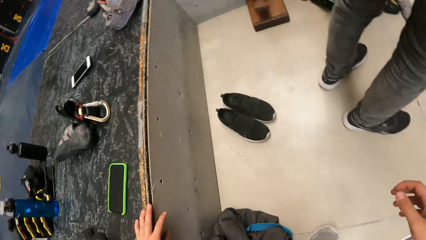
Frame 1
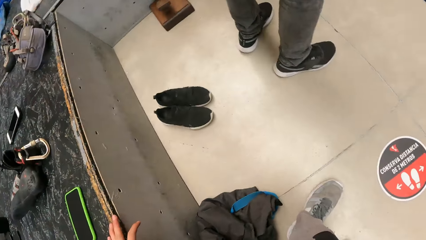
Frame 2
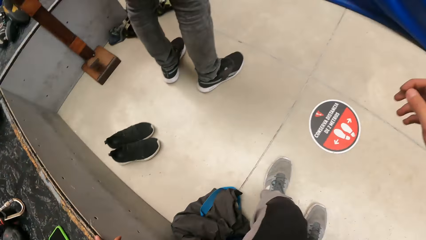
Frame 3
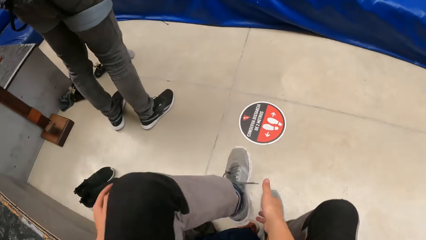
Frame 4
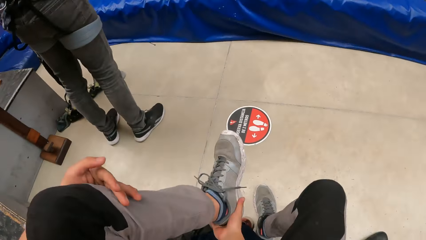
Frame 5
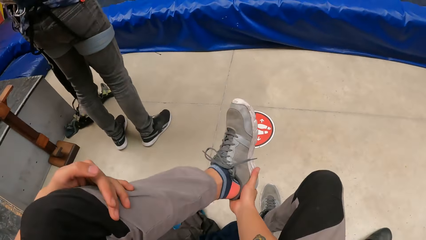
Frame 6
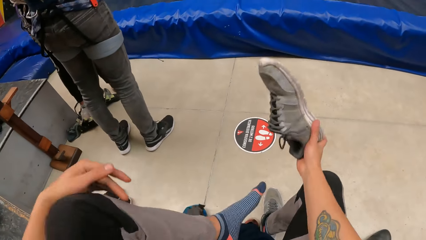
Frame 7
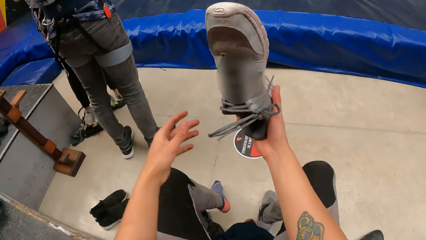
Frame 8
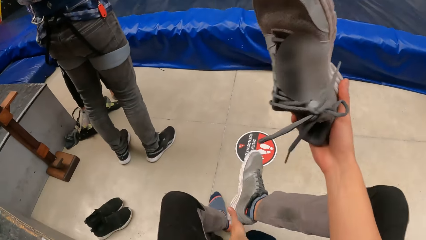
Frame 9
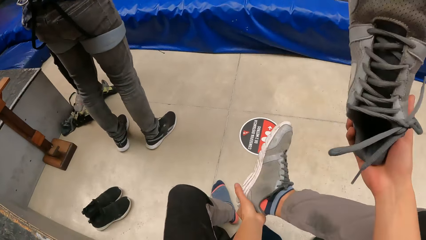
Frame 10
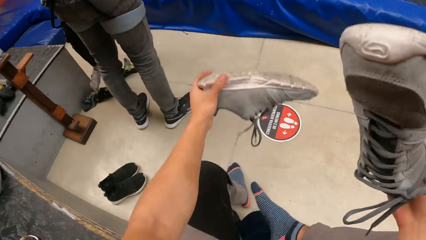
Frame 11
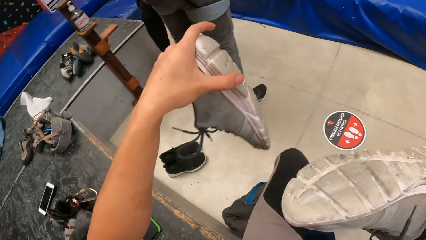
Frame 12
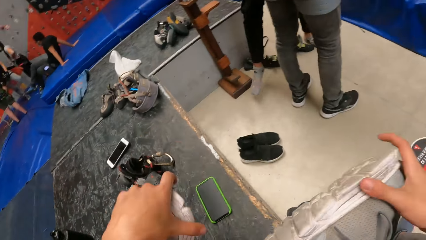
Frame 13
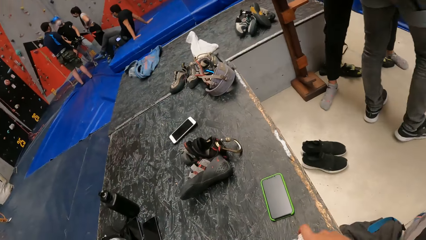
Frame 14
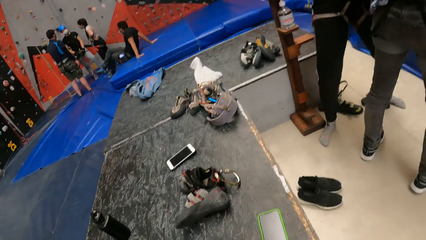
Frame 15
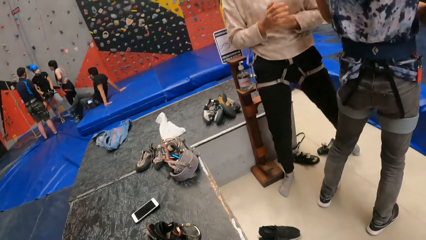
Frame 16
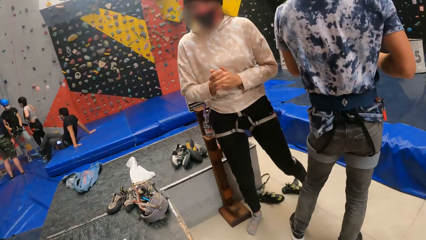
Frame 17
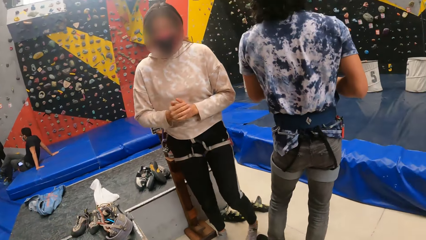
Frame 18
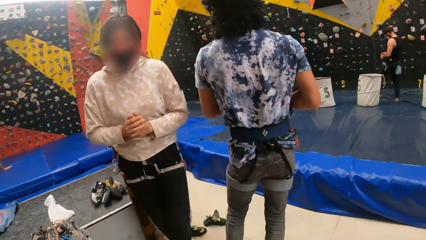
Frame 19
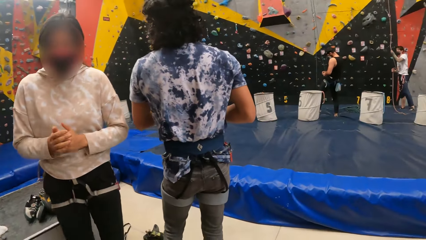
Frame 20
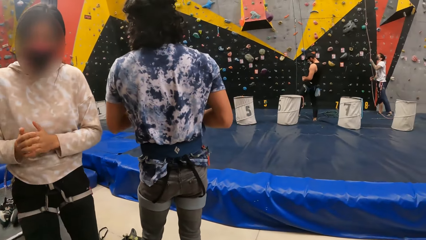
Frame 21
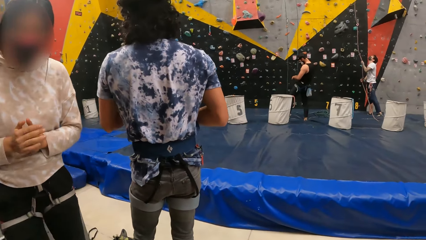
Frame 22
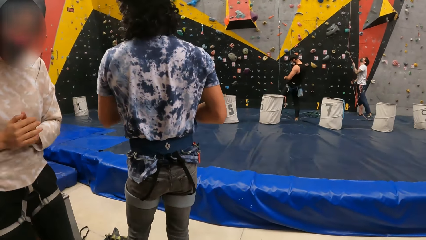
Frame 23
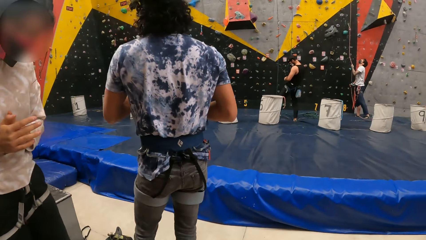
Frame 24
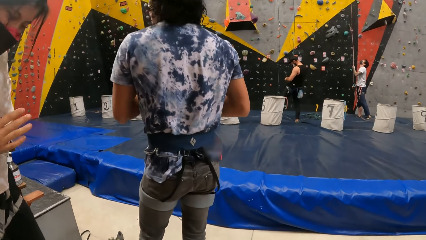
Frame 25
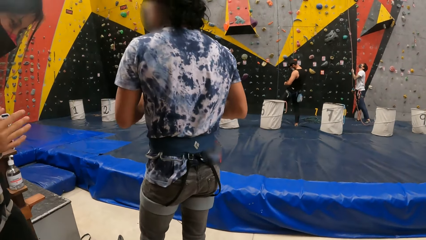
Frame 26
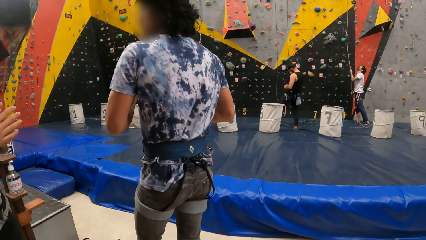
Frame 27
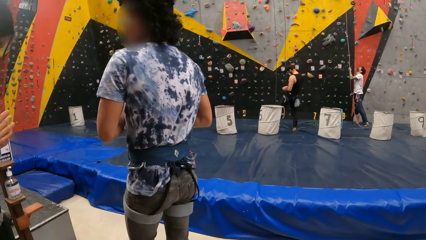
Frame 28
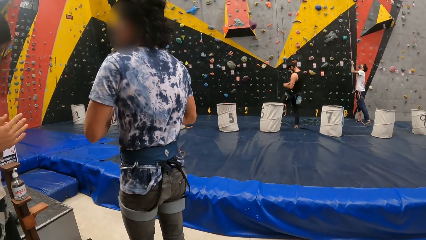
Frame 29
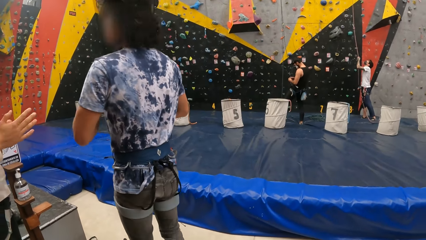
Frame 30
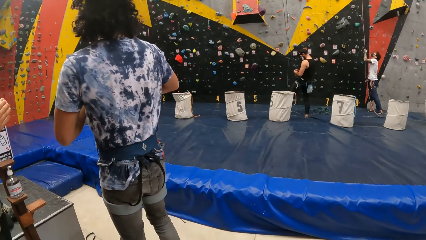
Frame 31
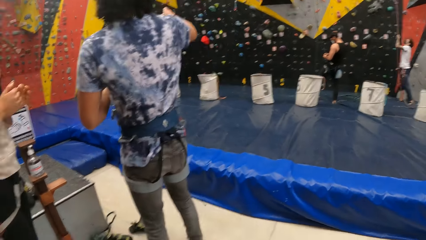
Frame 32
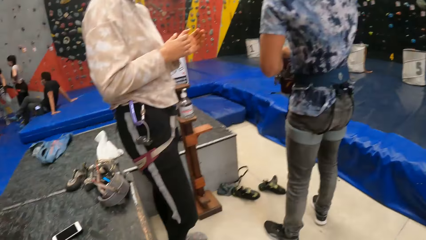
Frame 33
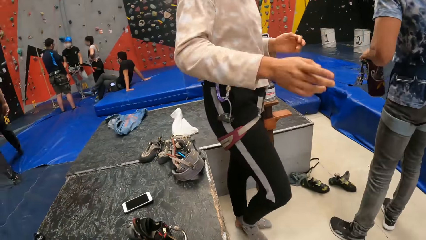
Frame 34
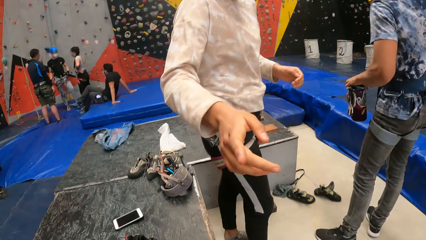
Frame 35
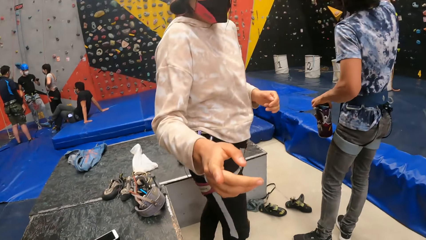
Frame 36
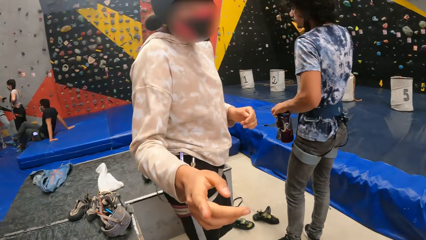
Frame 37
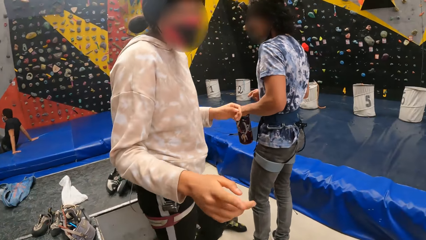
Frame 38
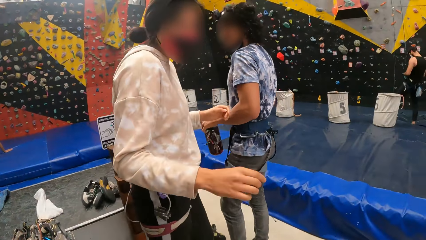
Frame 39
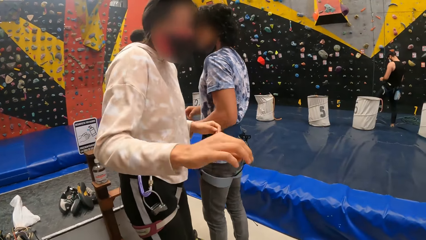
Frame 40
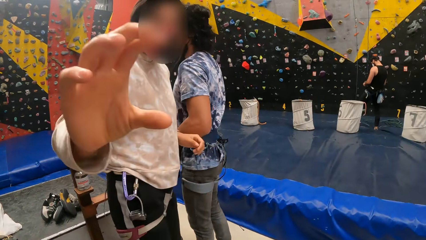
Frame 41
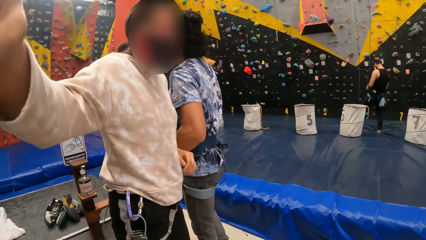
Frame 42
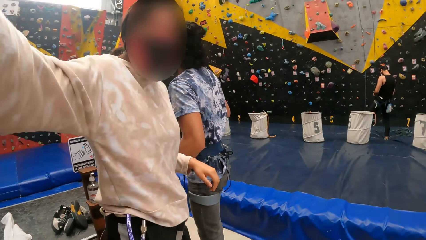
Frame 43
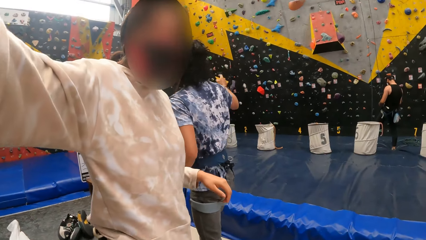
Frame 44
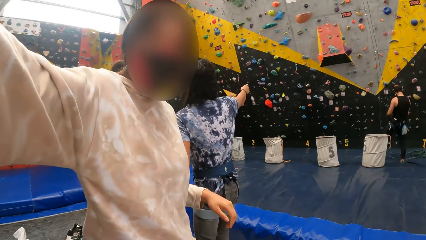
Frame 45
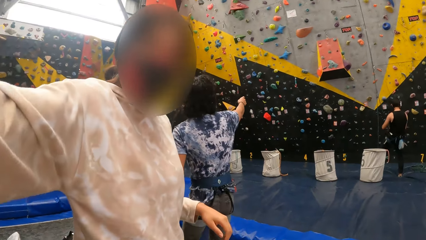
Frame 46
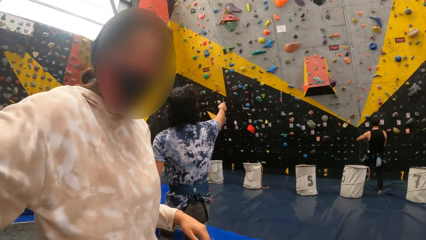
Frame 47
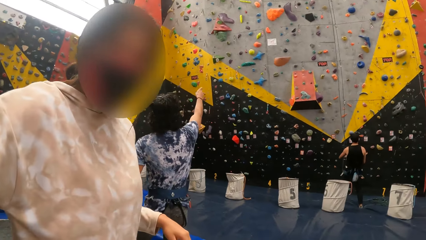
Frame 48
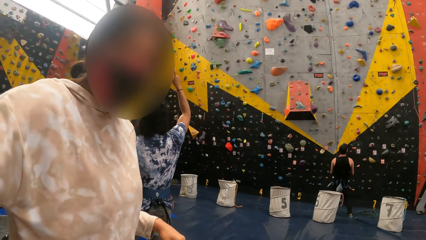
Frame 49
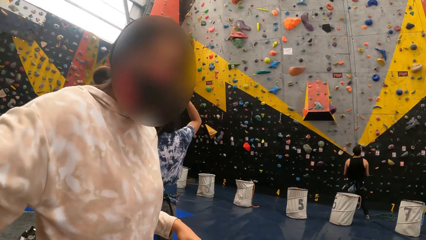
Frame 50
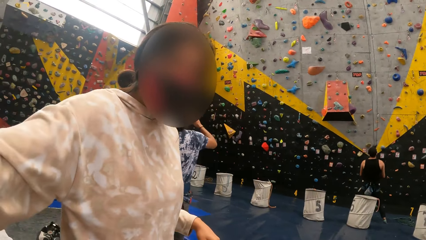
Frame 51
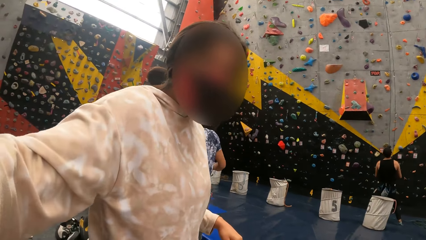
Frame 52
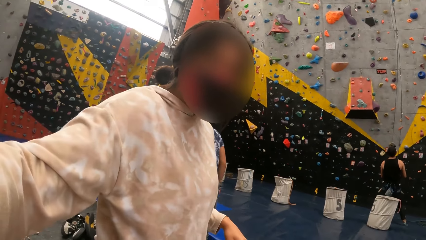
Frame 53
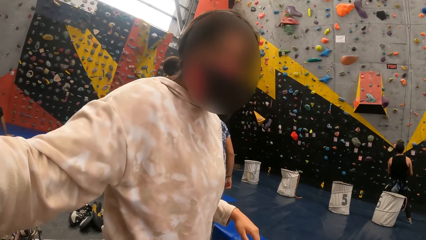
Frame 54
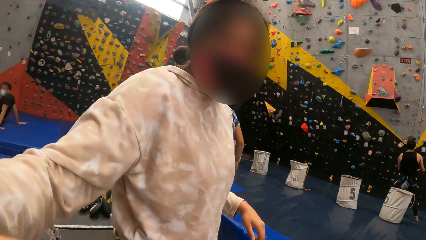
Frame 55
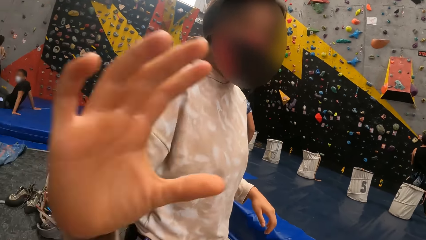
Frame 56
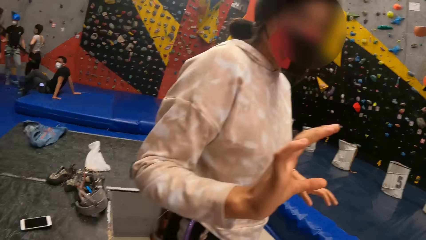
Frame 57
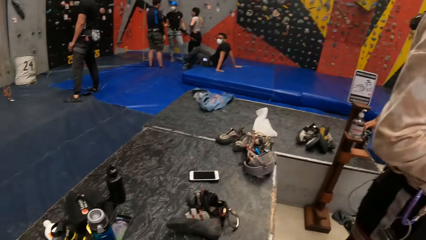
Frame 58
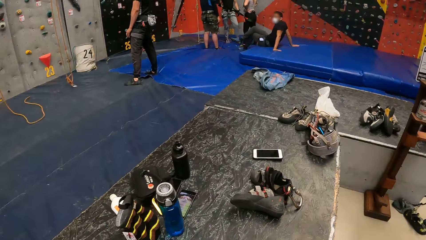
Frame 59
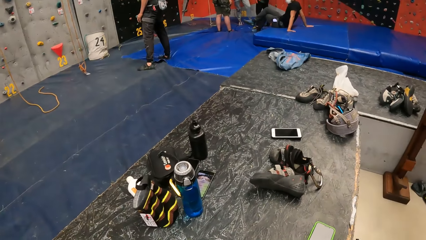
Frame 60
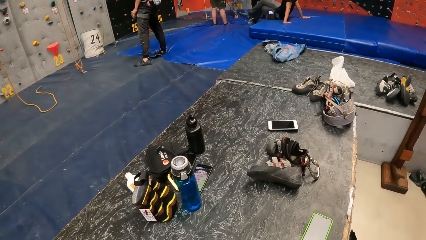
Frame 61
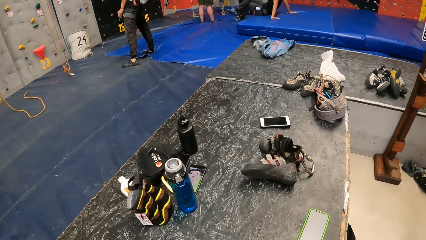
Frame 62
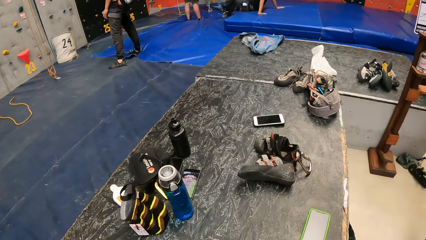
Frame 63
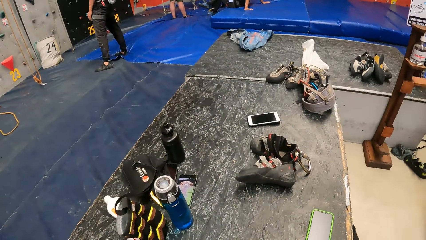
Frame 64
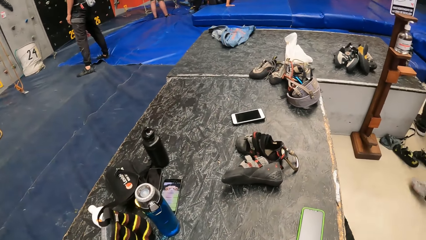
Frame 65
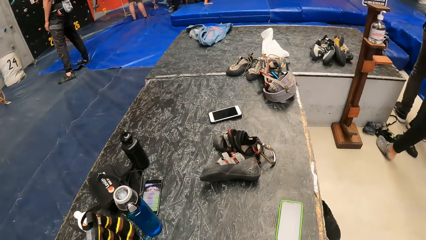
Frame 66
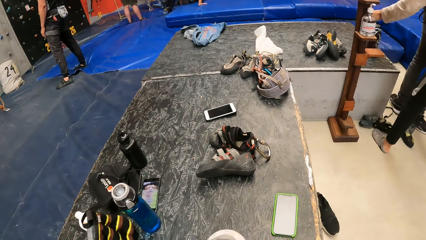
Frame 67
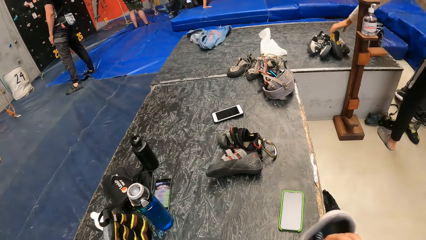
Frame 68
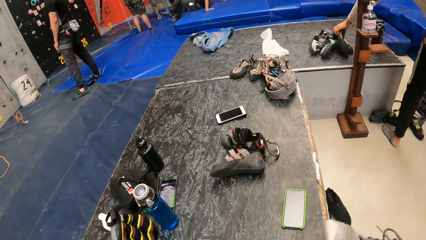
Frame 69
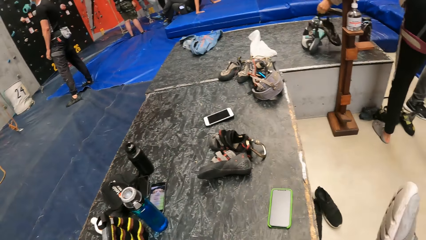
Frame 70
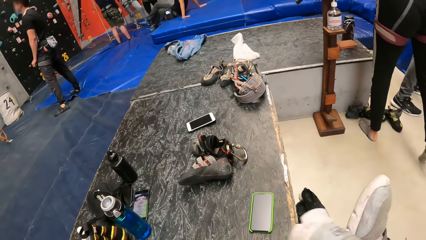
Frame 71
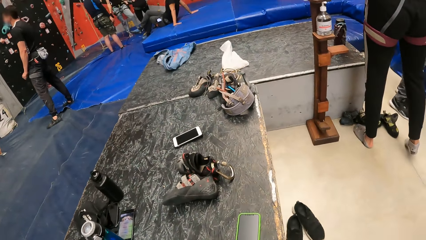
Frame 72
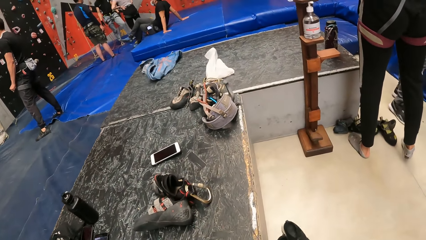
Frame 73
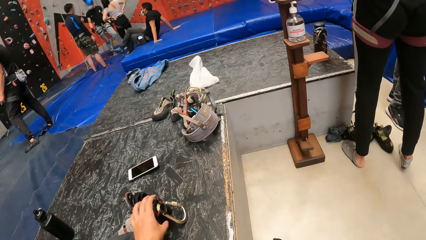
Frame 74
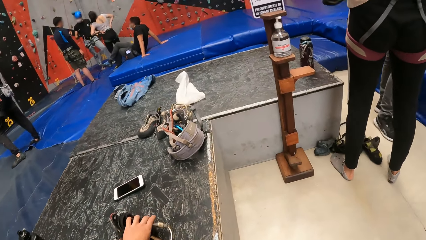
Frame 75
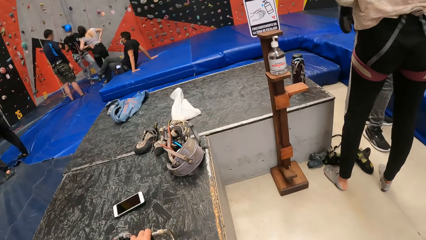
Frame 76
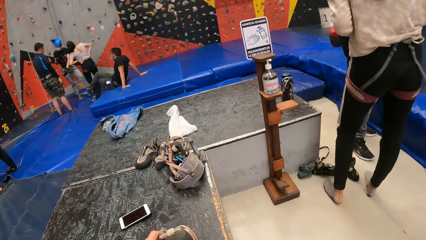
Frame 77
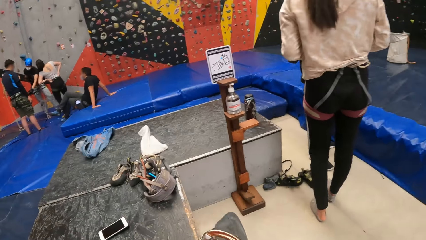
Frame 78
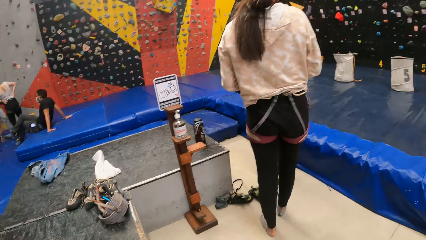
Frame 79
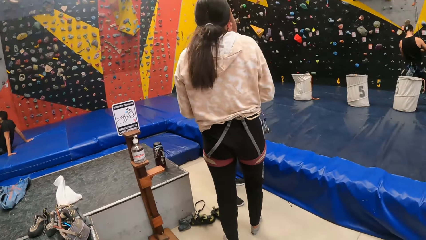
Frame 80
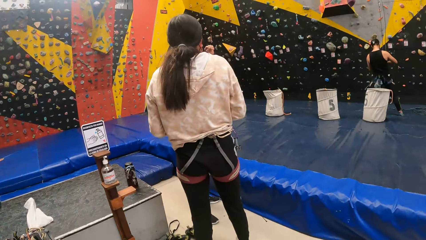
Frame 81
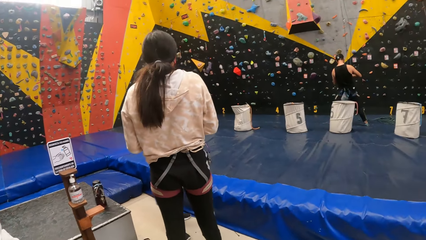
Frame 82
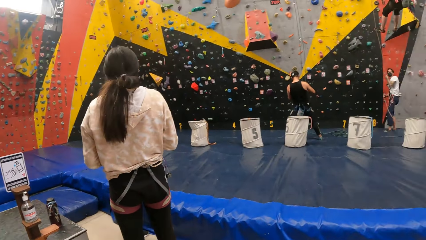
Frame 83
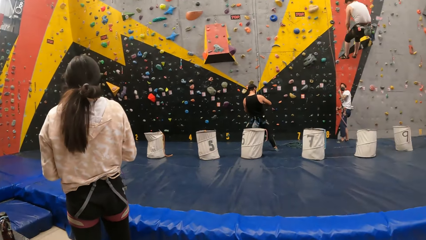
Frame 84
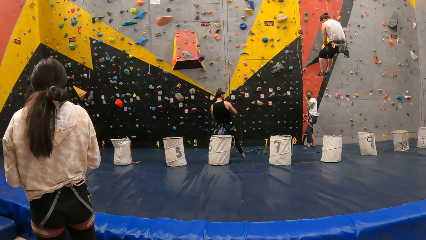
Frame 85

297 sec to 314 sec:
The camera wearer sits on the bench. He removes the shoes on his left leg with his right hand. He removes the shoes on his right leg with his left hand. He places the shoes on the bench. A man points at the camera wearer with his right hand. The man adjusts the camera wearer's camera with his right hand. The camera wearer picks up the shoes from the bench. He picks up a climbing gear from the bench with his left hand. He looks at the stone climbing wall.
